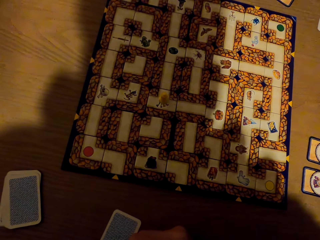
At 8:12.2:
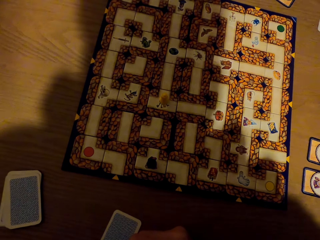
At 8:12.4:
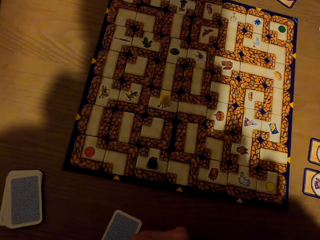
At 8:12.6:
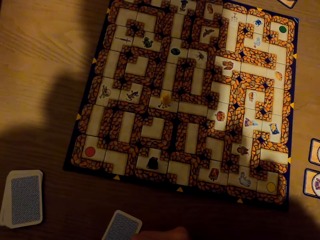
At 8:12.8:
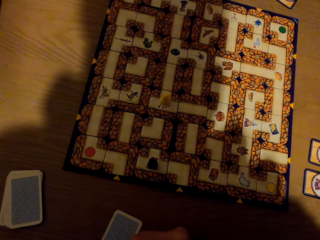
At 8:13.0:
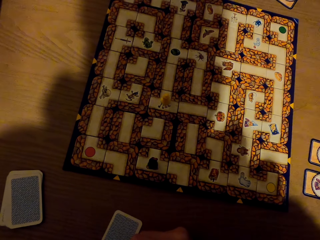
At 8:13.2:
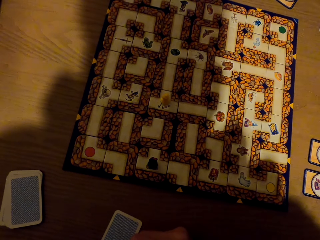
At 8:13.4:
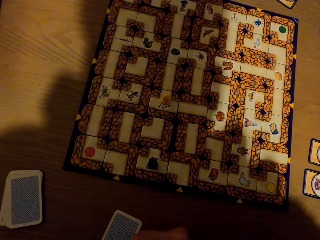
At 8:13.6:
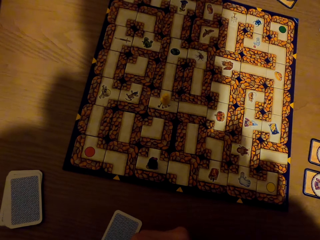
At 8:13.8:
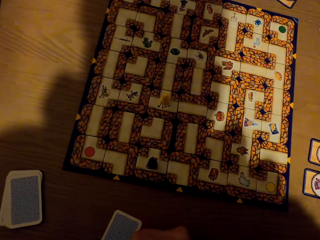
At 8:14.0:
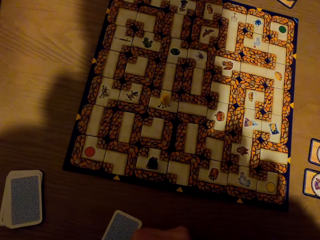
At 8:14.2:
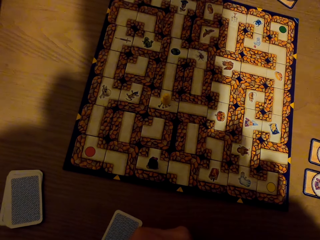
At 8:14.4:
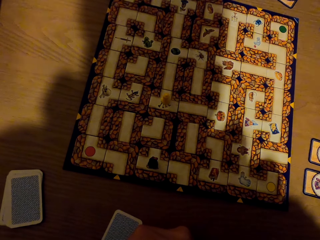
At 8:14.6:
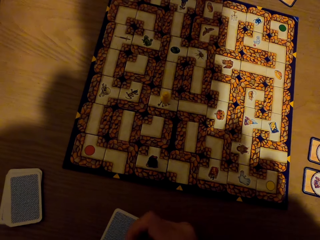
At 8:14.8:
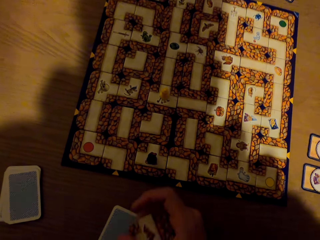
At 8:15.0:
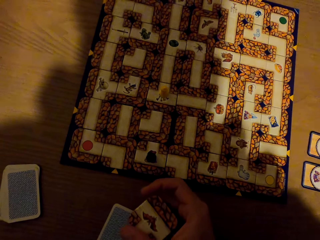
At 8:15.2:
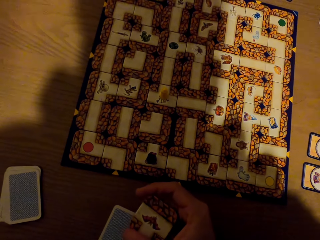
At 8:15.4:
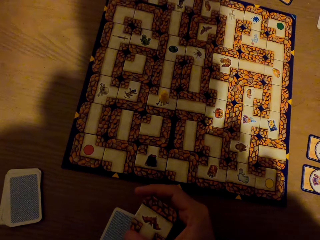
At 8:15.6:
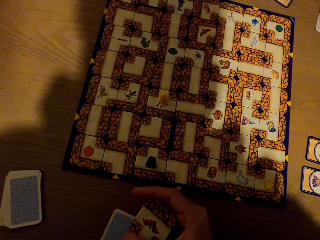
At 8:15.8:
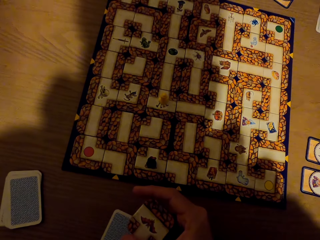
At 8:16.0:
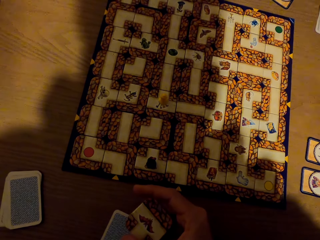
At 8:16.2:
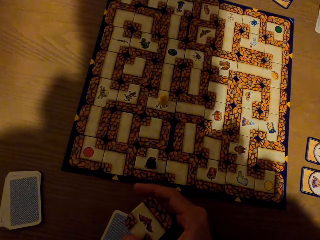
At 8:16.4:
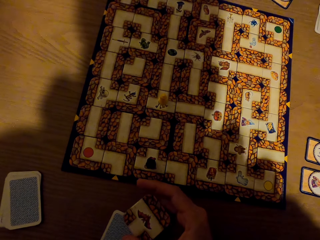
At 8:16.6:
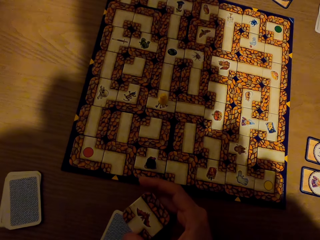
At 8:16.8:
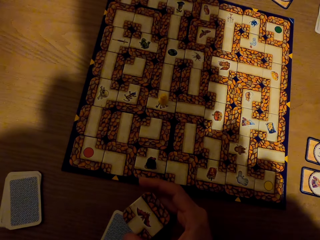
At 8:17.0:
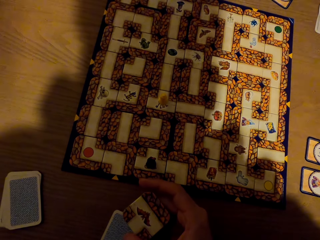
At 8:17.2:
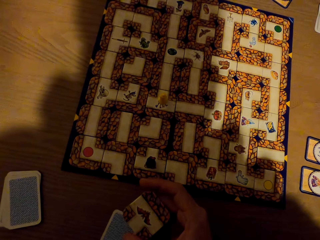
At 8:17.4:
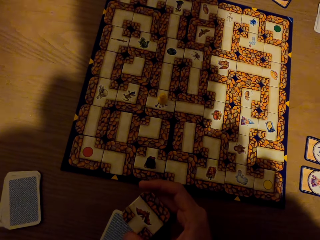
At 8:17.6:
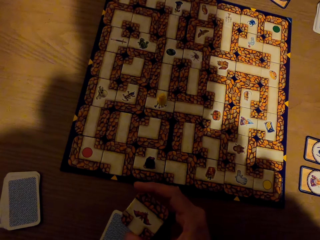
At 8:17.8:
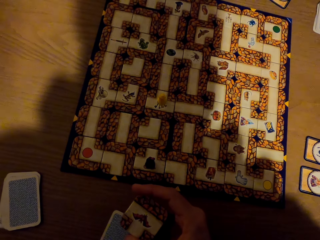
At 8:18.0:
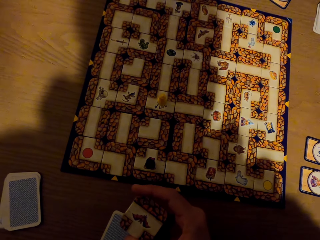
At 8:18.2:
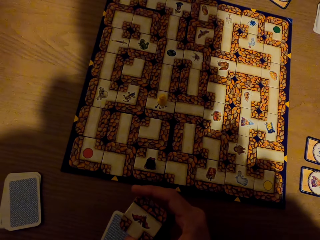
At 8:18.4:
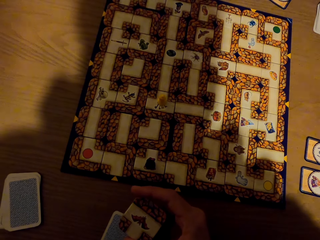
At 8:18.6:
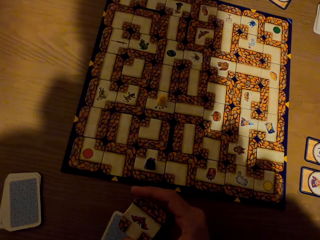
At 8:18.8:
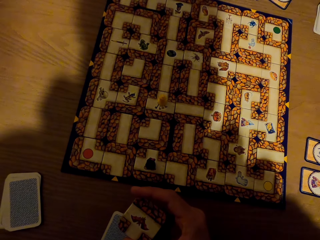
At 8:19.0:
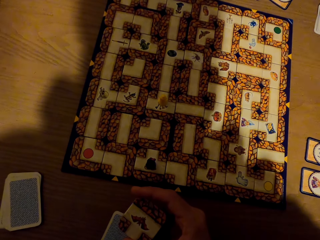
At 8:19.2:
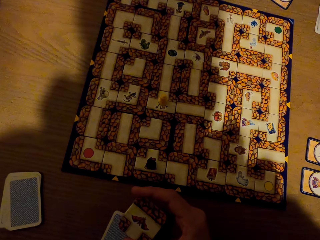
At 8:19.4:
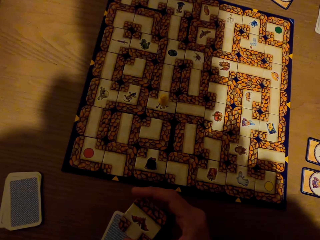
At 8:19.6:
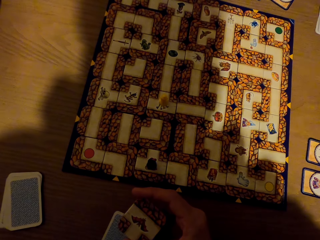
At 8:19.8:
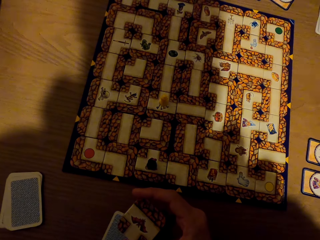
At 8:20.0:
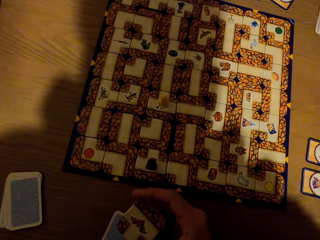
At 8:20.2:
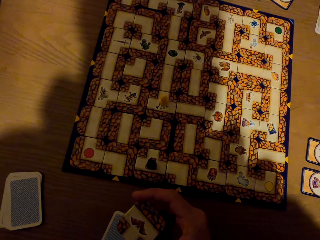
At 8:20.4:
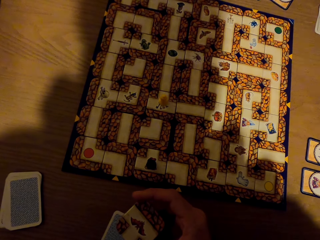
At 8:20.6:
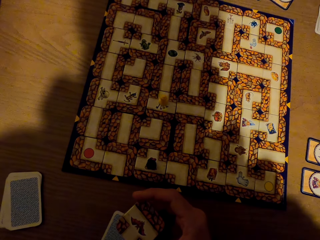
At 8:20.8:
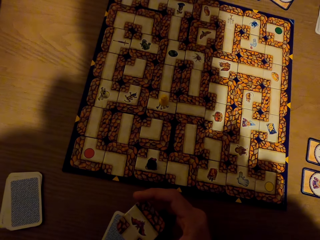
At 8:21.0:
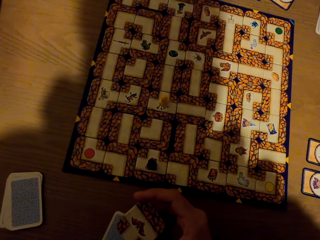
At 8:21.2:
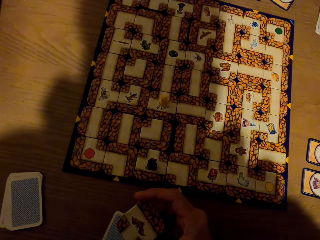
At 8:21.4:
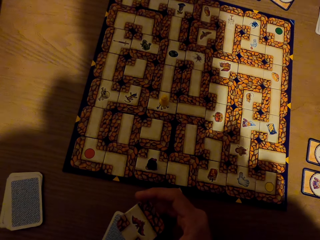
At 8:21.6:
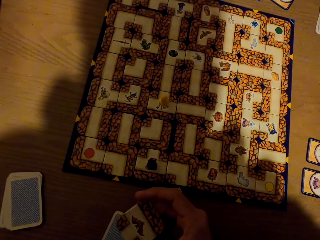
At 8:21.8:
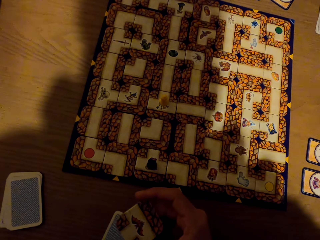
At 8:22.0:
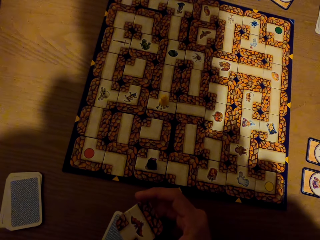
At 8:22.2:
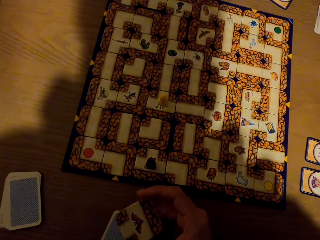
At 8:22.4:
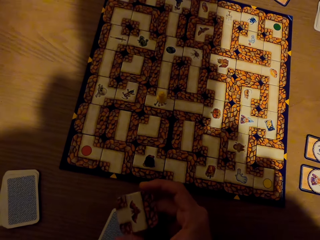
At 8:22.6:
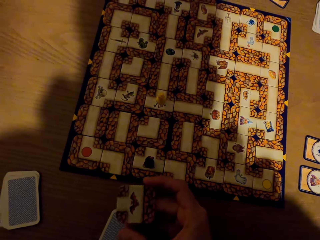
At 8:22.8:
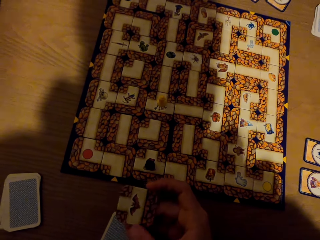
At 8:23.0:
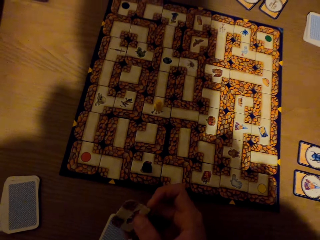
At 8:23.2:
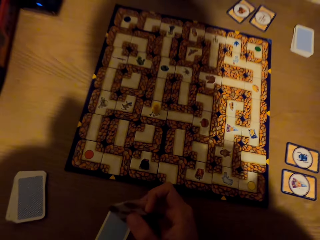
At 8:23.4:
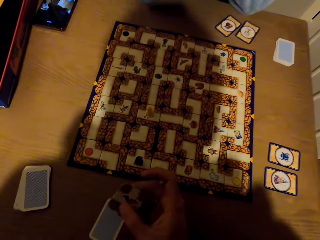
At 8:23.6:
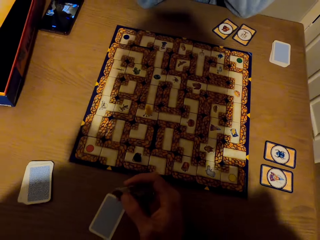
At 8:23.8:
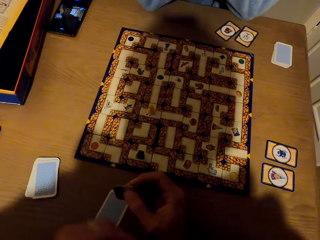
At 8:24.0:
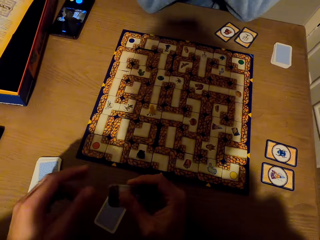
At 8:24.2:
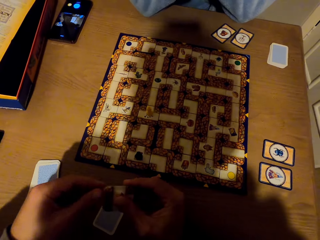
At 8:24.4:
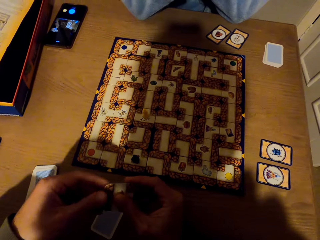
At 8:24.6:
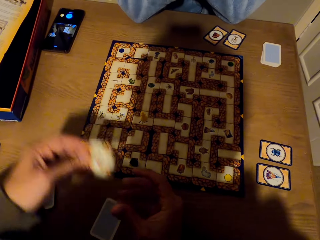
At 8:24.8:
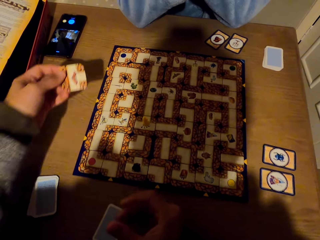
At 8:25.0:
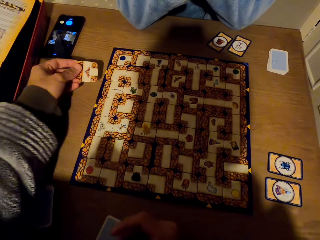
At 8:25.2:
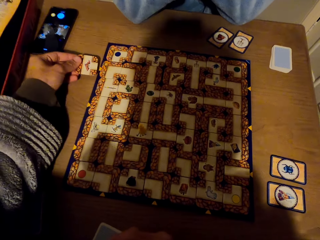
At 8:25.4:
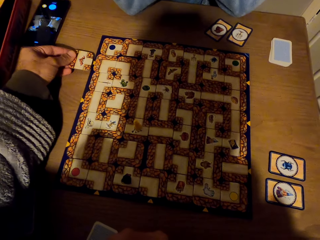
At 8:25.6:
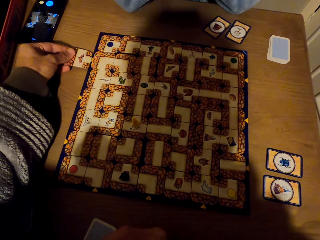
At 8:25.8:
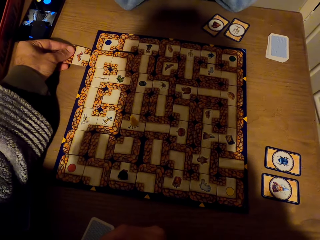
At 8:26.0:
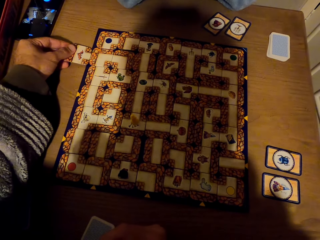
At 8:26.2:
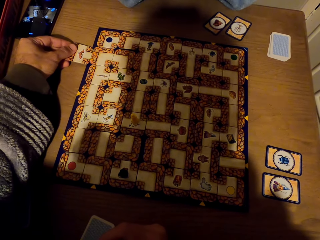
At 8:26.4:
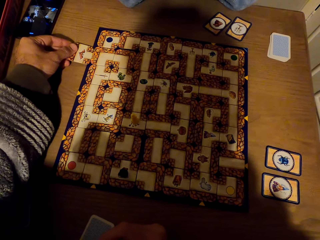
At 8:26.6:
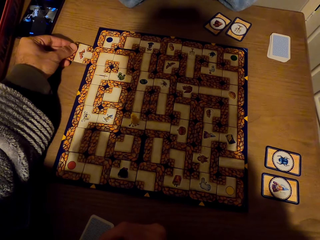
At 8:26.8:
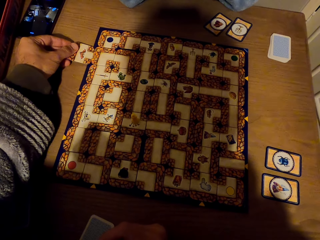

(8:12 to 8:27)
The camera wearer turns the tile. They pass the tile to the left hand.

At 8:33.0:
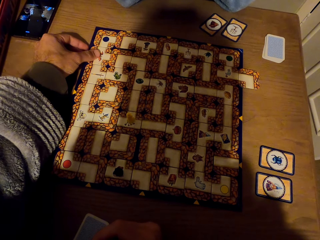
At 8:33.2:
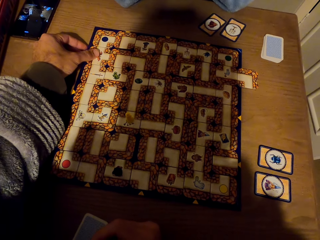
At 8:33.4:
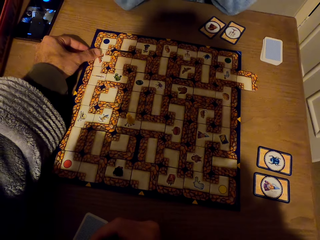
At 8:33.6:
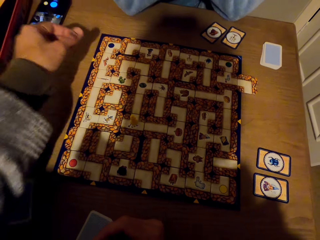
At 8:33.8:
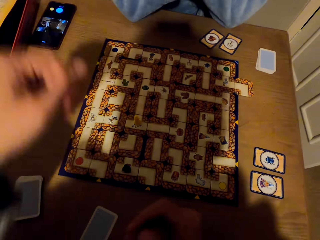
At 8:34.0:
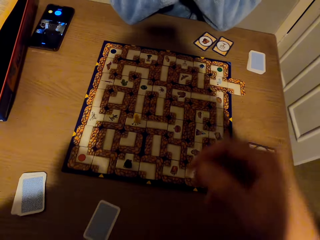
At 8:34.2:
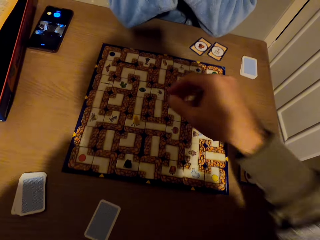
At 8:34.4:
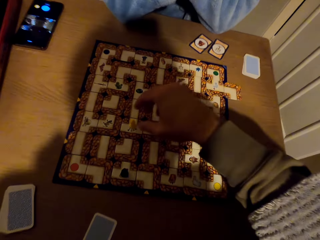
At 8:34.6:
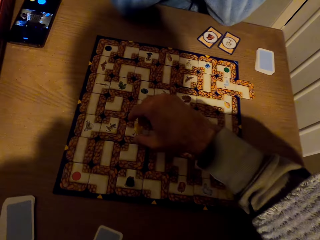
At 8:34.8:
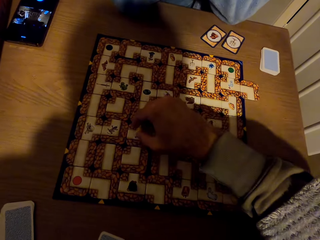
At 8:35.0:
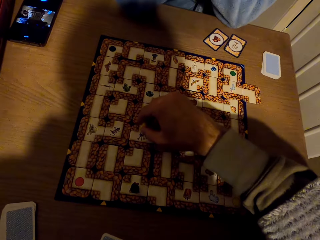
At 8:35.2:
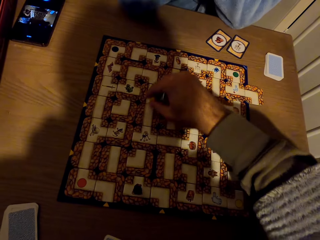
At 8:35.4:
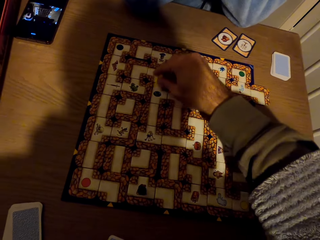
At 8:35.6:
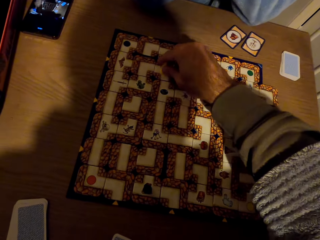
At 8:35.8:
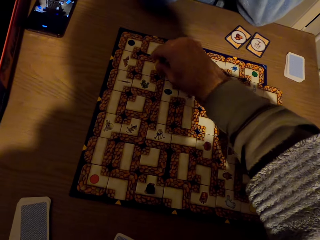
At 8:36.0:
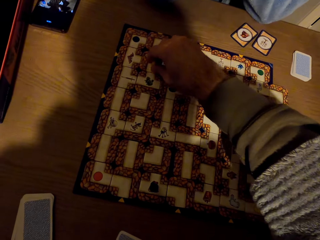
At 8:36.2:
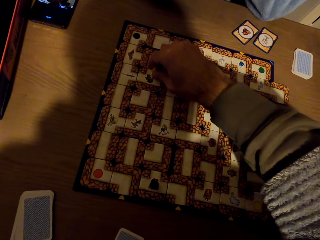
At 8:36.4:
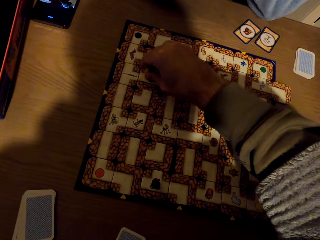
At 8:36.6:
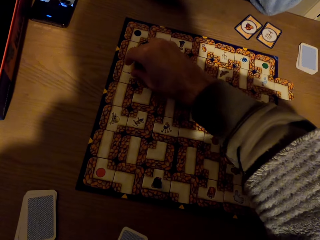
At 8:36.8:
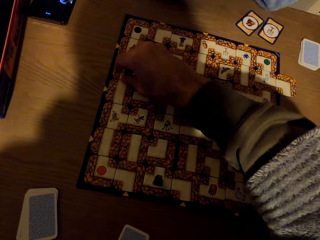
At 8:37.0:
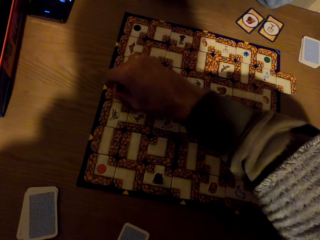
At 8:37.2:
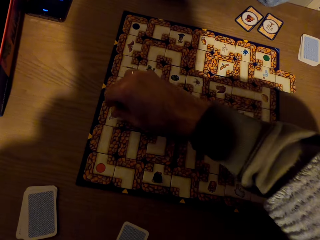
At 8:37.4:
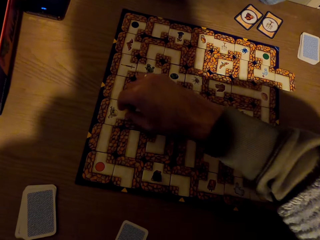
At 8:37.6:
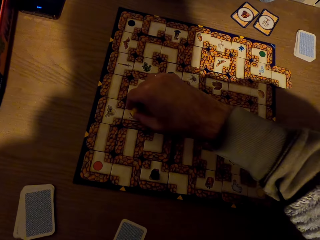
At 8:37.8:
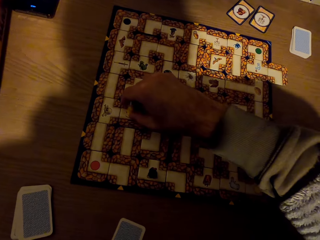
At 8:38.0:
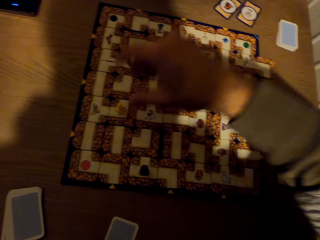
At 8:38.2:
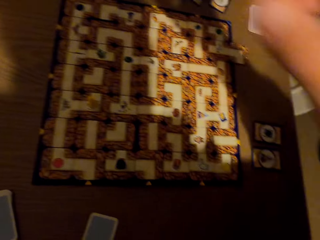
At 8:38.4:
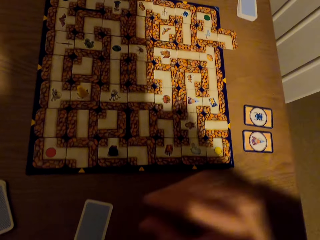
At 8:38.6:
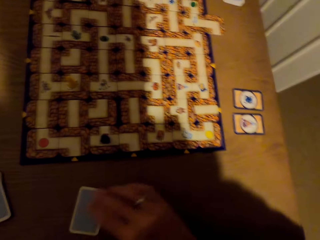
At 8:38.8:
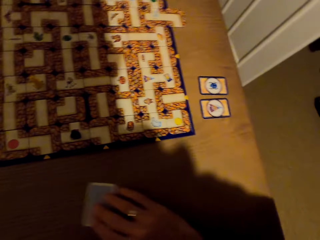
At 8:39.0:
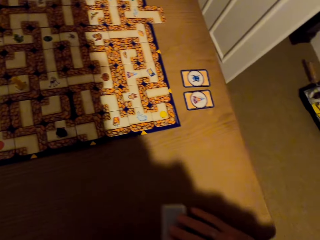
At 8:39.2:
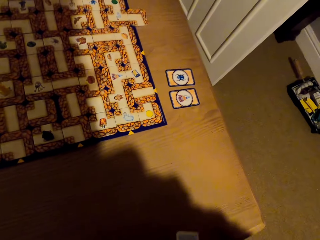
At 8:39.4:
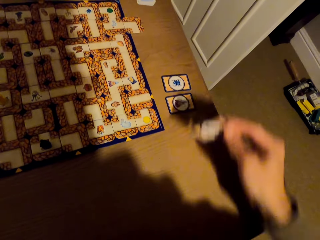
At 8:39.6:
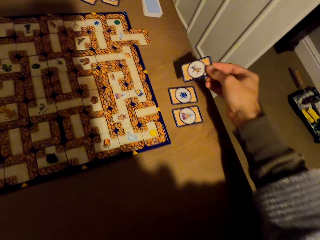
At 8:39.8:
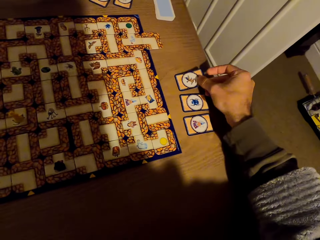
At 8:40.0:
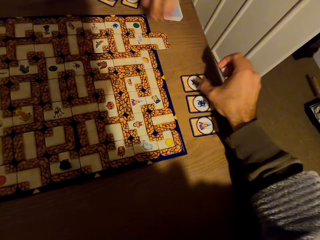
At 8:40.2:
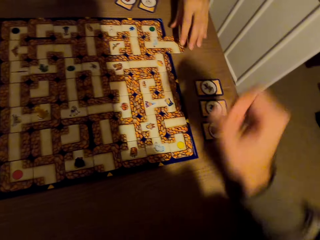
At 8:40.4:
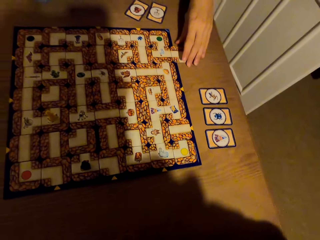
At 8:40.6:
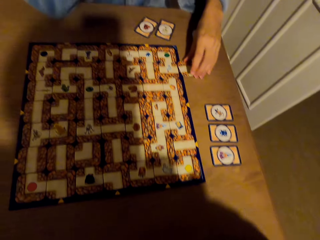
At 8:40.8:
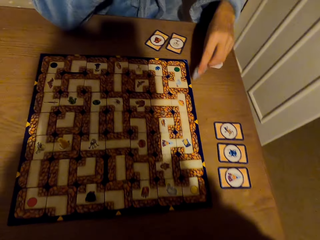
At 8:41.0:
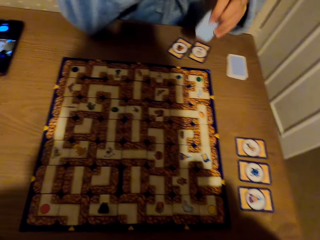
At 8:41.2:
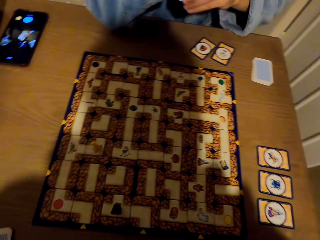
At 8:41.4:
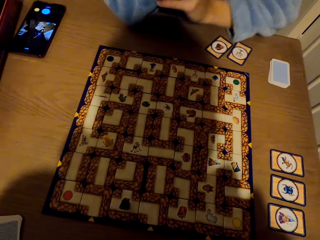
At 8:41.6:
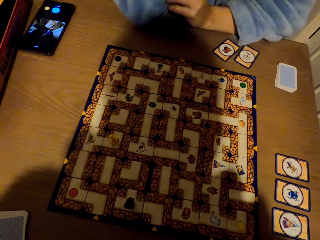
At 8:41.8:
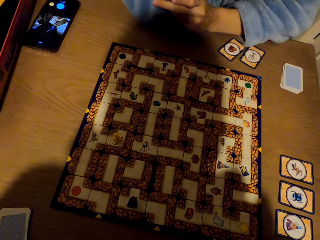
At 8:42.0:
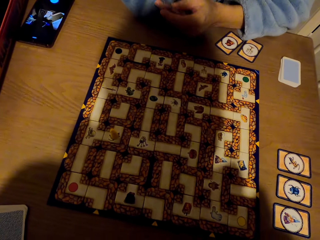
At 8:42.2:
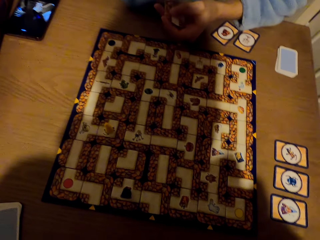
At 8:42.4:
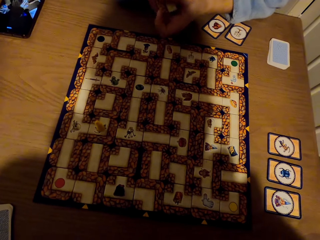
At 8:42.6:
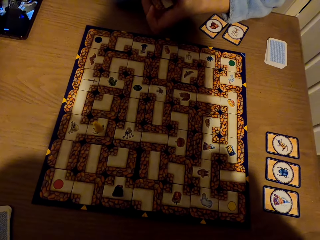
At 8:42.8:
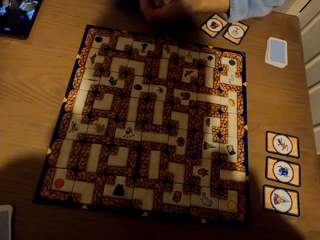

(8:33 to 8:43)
The camera wearer picks the pawn from the labyrinth board with the right hand. They drop the pawn on the labyrinth board with the right hand. They pick a card from the table with the right hand. They drop the card on the table with the right hand. A lady picks a card from the table with the left hand. The camera wearer stares at the labyrinth board game. The lady stares at the labyrinth board game.
